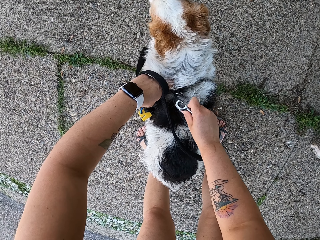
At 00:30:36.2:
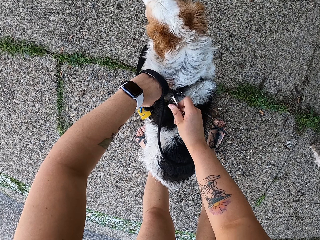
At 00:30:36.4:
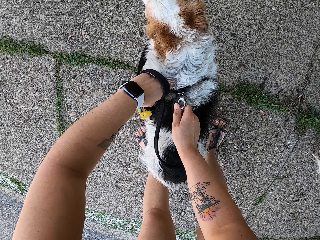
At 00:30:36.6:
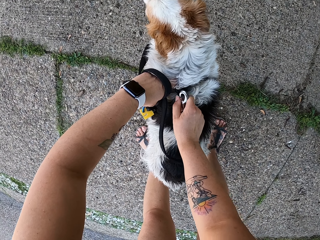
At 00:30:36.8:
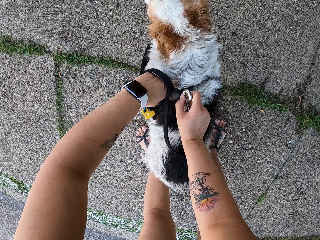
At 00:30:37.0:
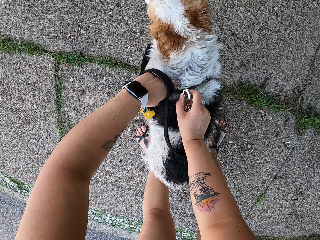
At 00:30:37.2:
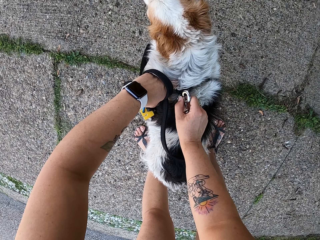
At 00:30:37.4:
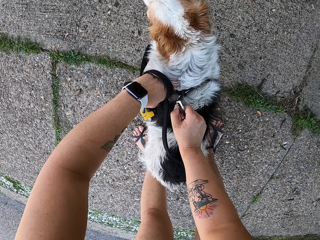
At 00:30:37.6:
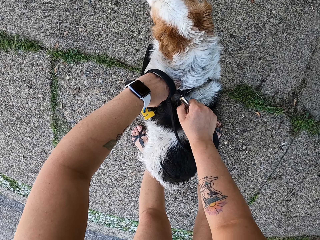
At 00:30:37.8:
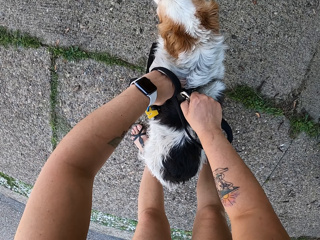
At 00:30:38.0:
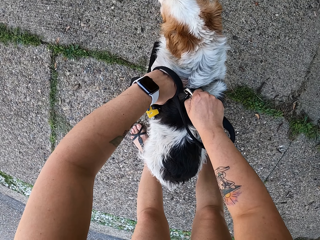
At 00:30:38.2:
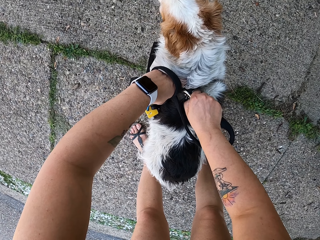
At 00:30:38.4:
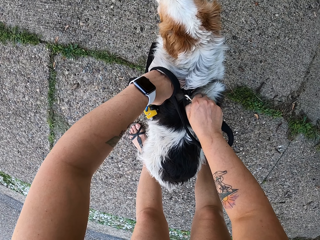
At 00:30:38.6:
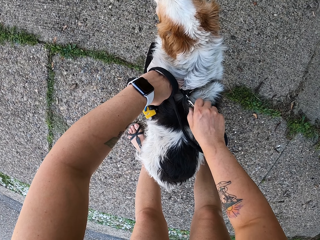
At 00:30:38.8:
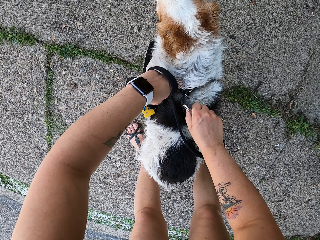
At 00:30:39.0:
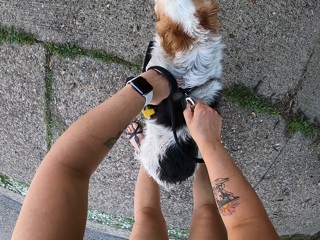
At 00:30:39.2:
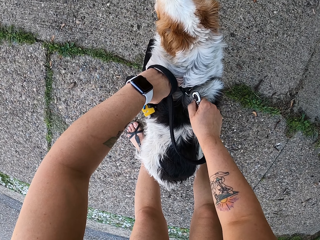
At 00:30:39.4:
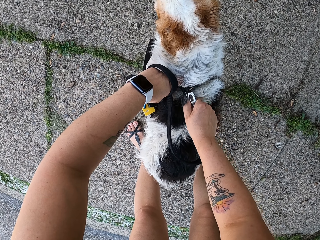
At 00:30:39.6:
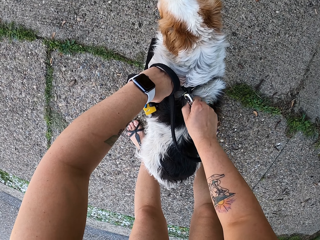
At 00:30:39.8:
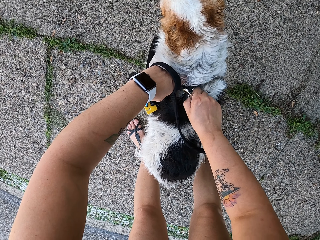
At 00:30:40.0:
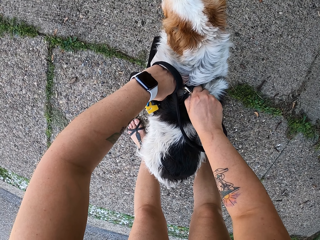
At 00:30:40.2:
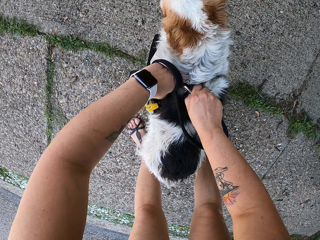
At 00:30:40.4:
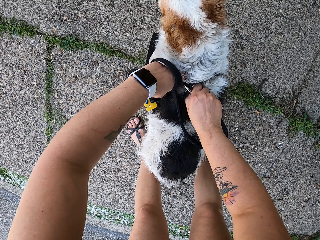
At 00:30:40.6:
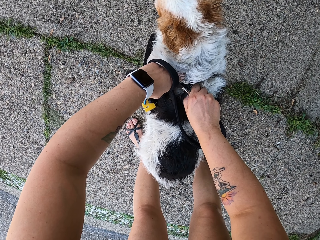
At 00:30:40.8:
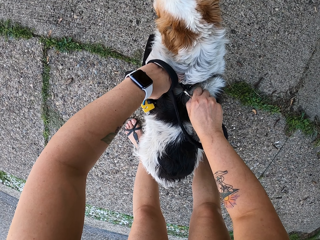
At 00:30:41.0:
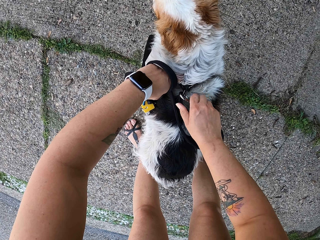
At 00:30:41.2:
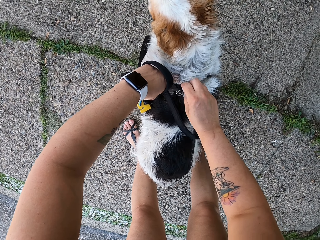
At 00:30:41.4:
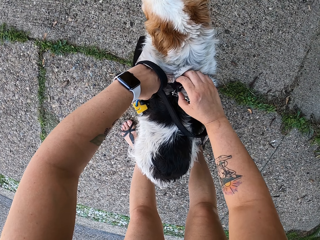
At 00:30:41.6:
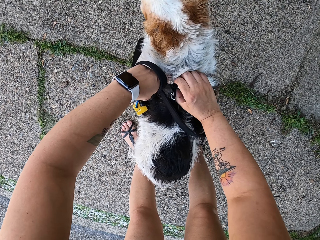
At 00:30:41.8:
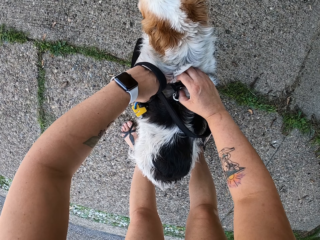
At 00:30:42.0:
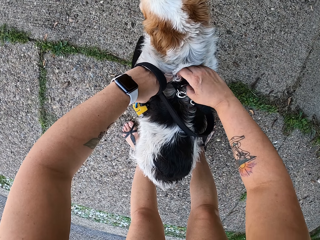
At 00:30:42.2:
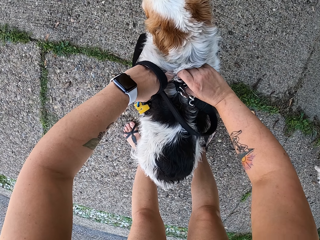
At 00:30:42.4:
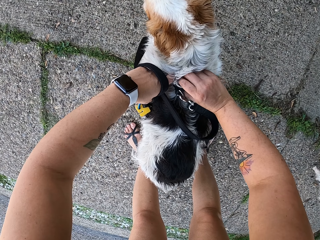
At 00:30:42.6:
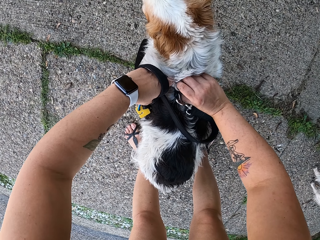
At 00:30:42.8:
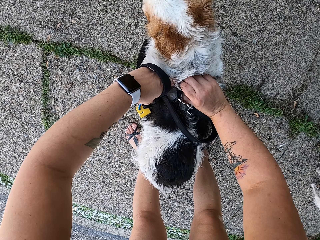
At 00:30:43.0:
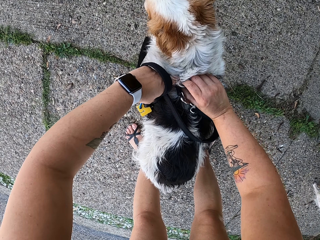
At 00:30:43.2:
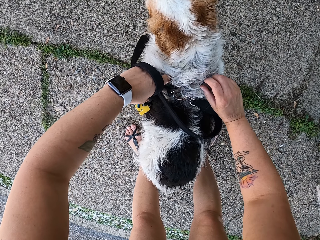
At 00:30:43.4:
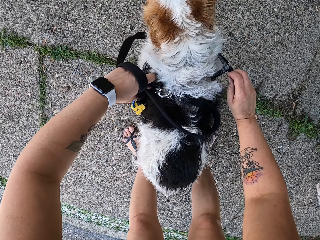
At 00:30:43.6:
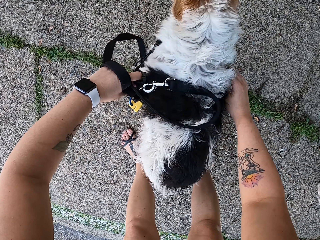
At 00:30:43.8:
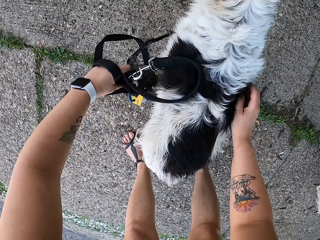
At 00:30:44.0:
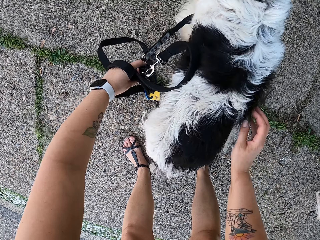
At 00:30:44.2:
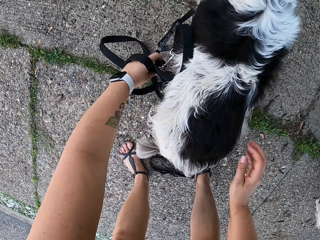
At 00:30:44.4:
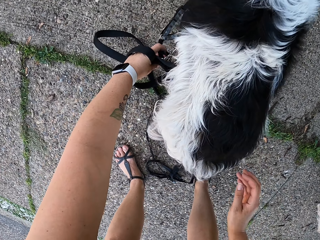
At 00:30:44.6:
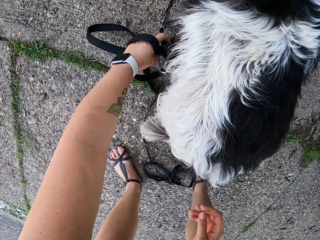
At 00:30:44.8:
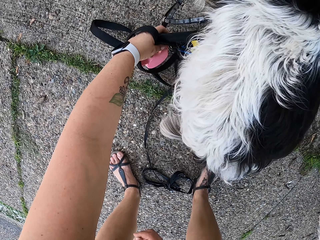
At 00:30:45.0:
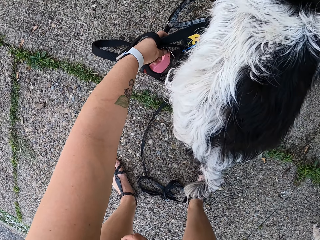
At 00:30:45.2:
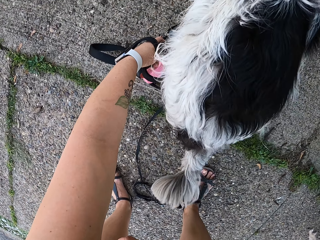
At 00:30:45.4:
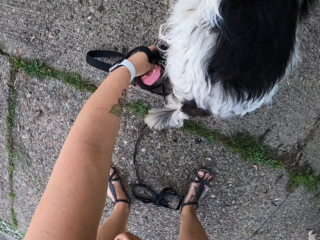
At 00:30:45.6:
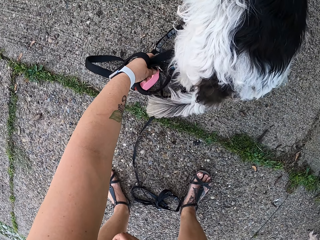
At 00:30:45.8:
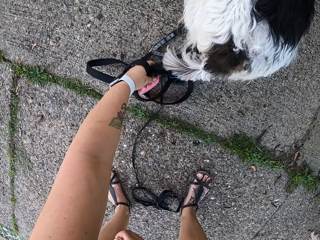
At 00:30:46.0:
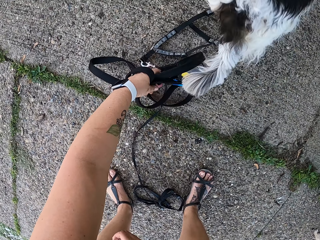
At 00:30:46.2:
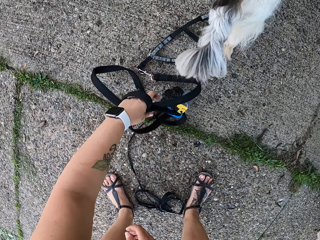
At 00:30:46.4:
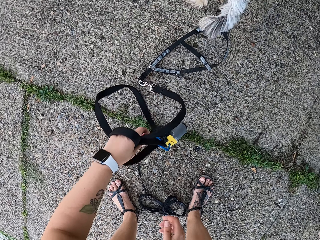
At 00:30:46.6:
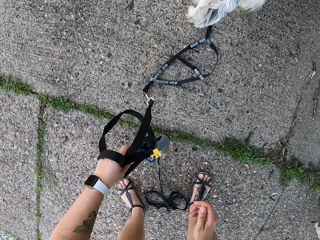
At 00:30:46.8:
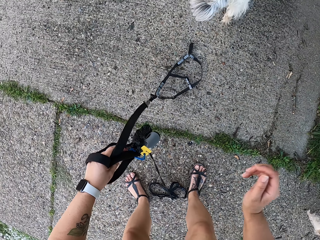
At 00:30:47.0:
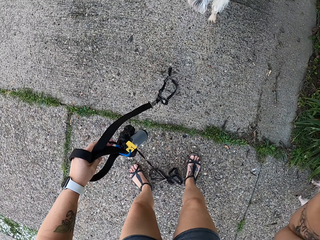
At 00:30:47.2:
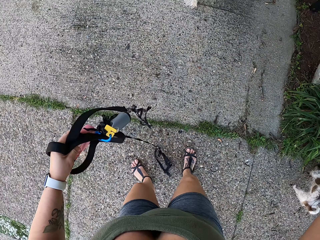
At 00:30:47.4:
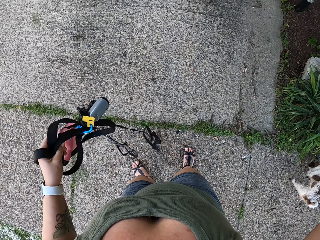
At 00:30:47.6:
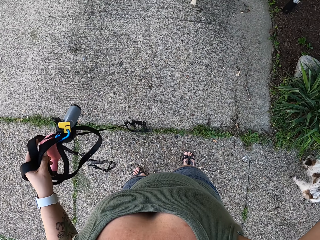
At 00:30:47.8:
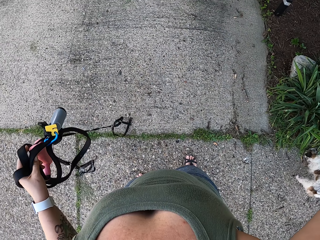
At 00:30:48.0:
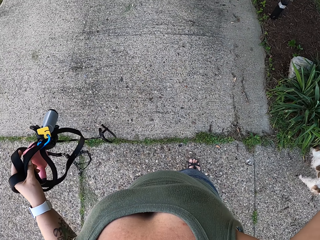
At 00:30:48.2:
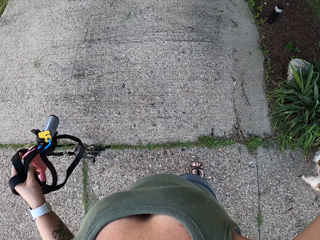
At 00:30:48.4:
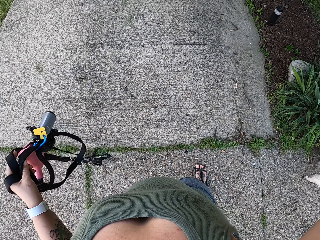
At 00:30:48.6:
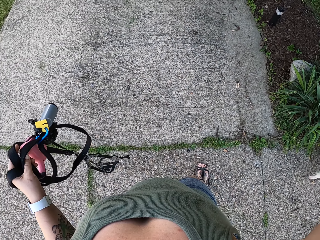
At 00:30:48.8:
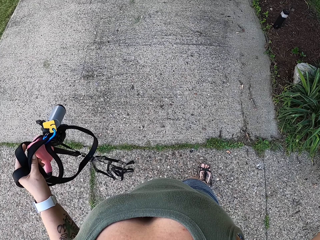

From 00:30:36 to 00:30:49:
The camera wearer hooks the leash. They open the leash. They lift the leash off the path. They stand up.
